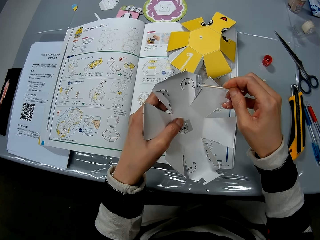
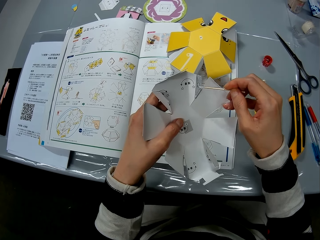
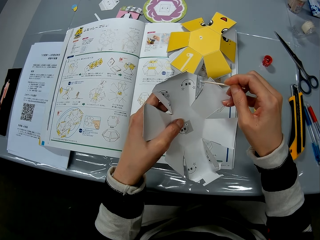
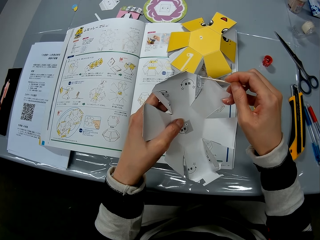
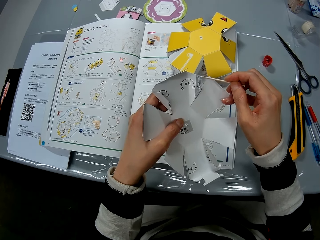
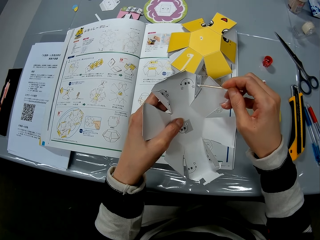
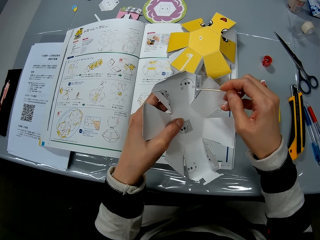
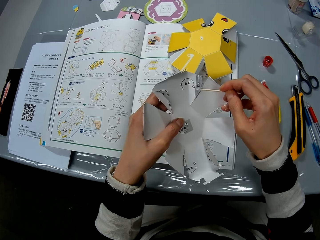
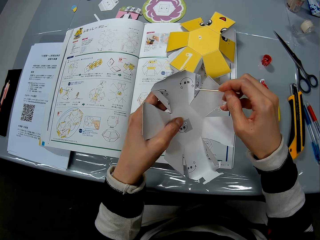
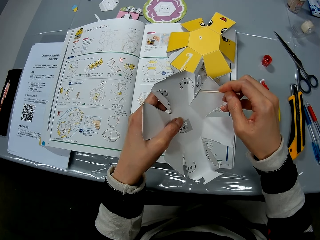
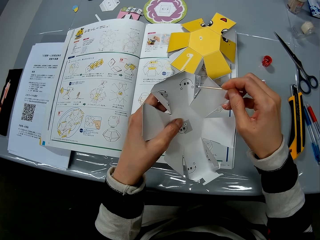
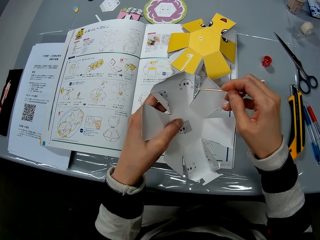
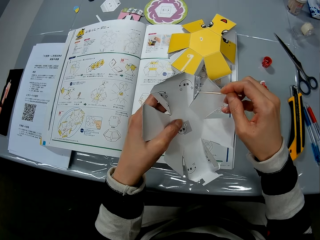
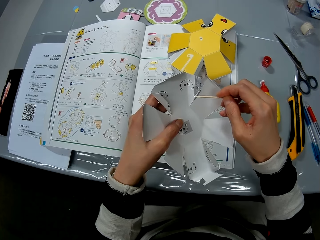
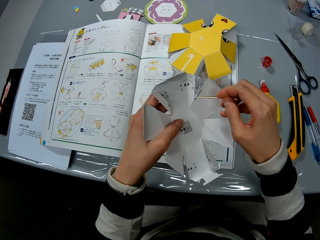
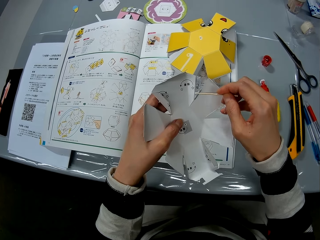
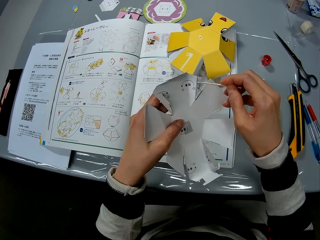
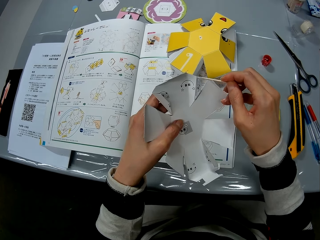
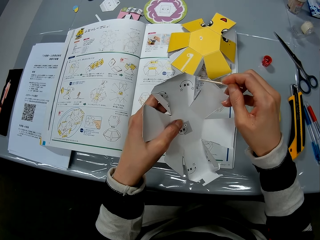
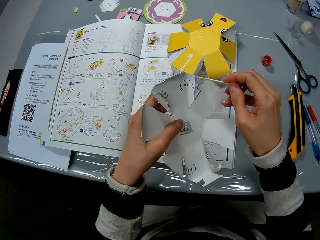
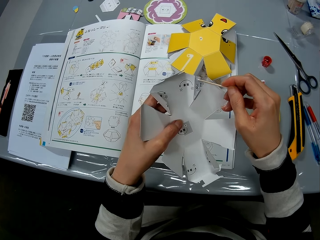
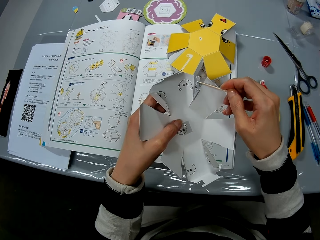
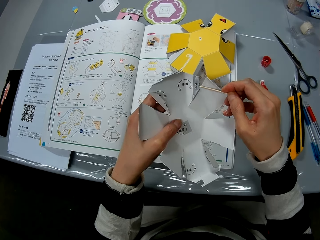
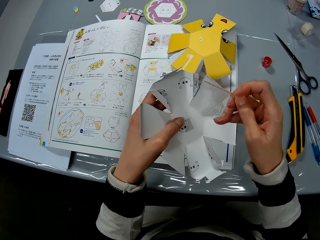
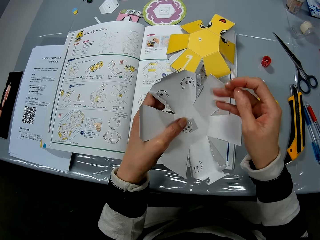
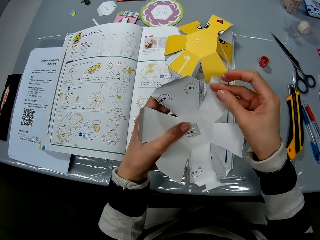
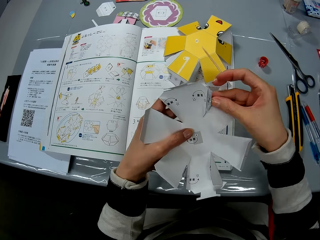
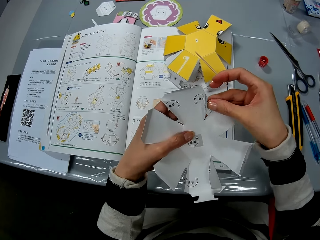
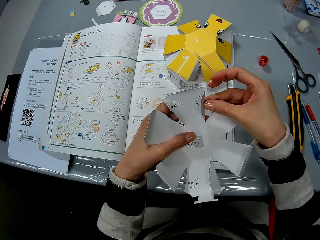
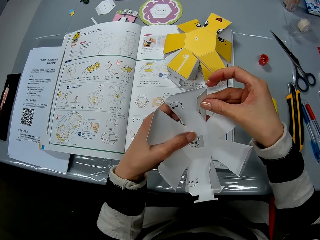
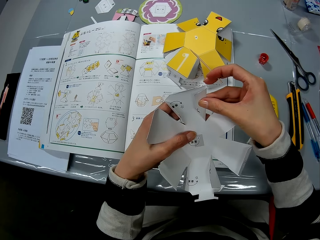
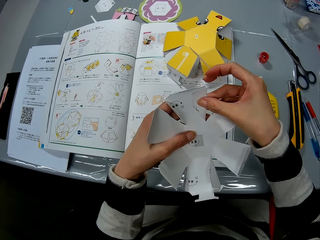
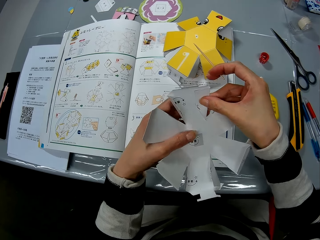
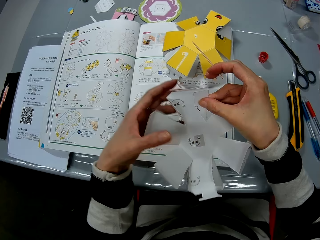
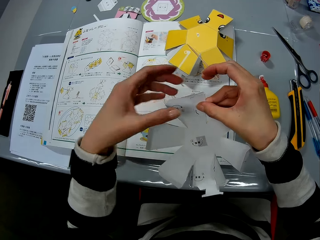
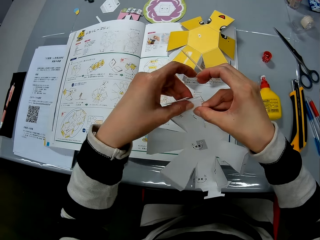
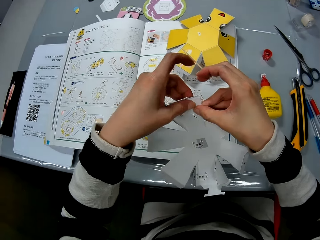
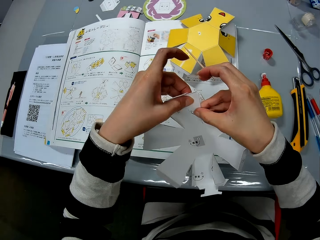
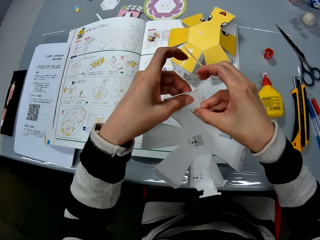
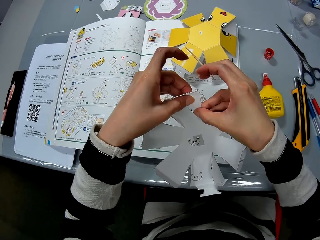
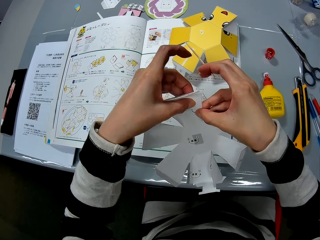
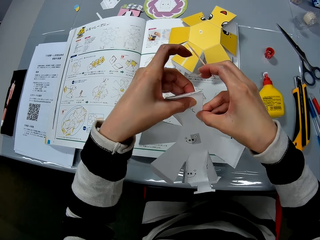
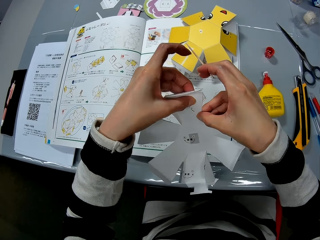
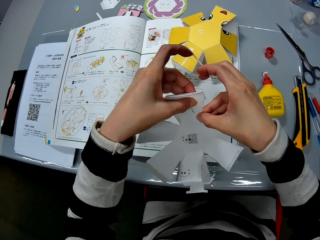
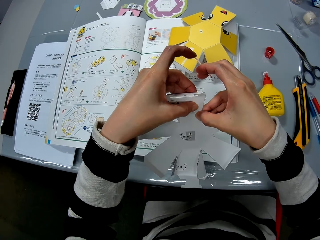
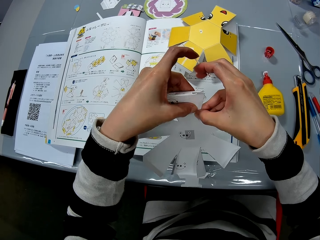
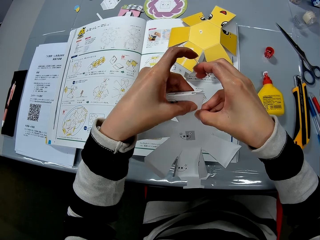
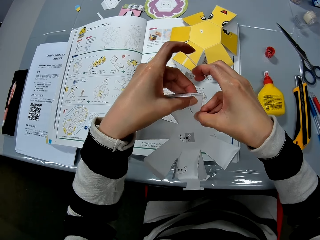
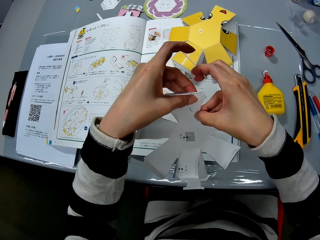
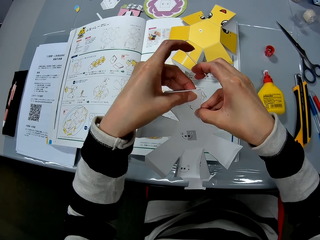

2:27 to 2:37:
The camera wearer folds the flap of the craft paper.

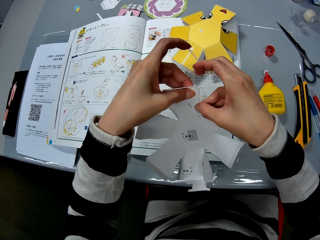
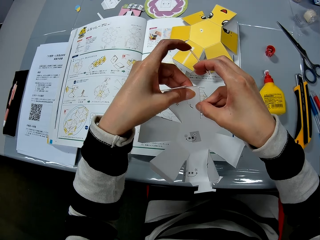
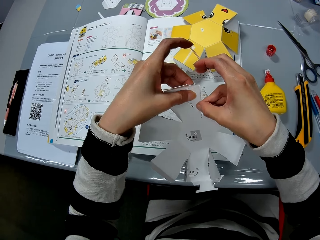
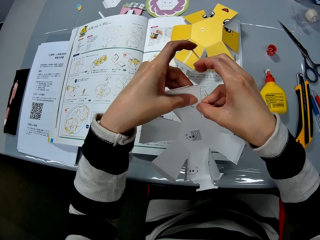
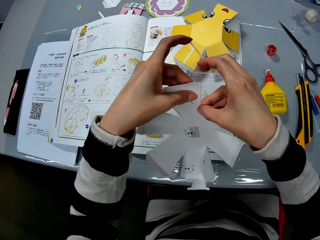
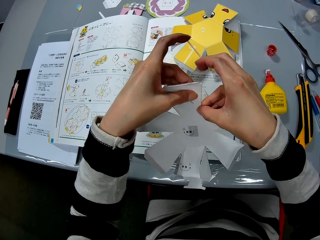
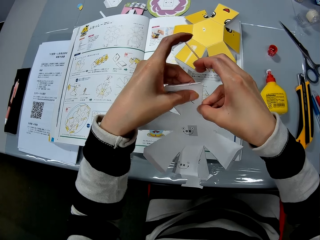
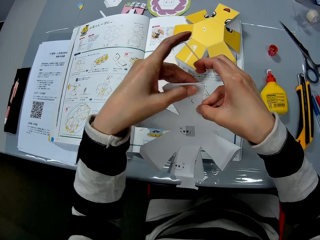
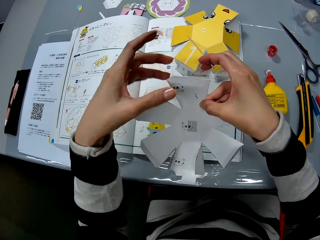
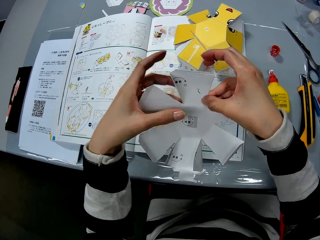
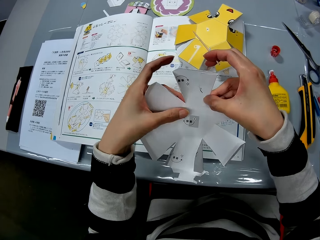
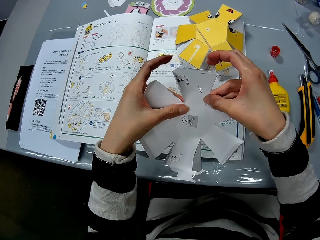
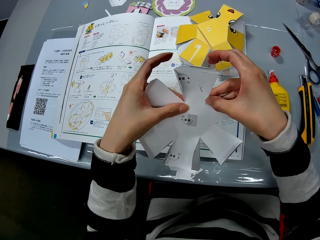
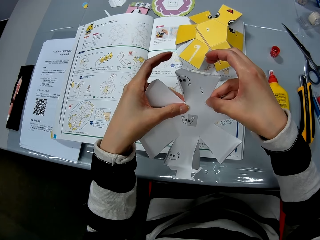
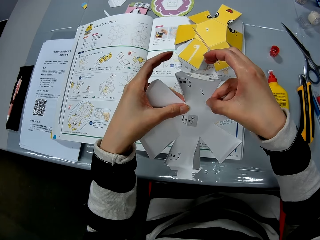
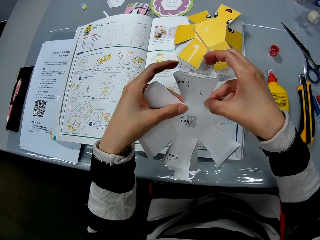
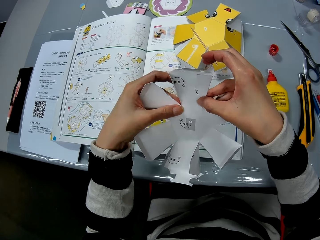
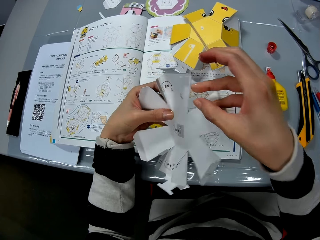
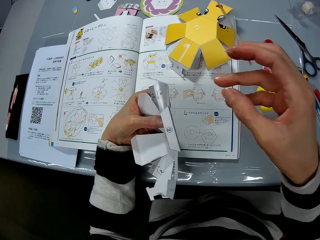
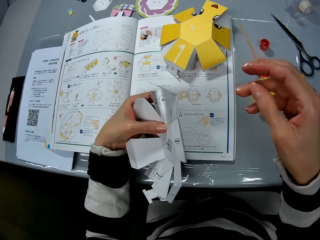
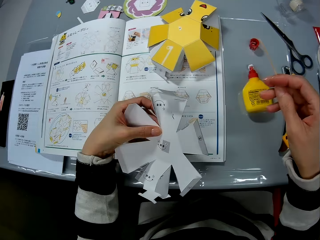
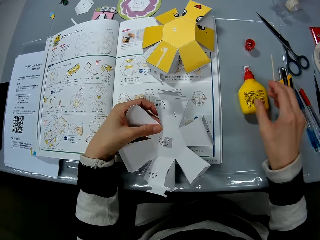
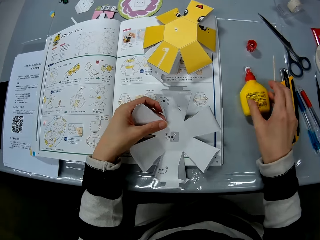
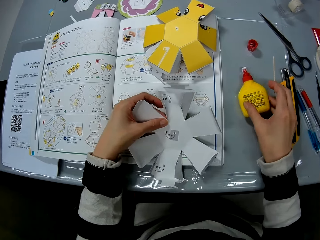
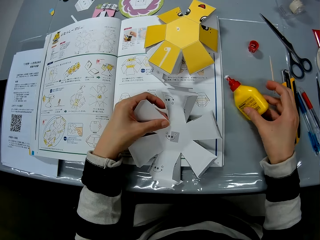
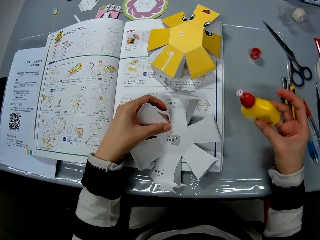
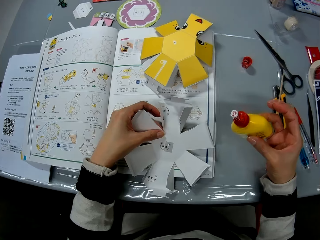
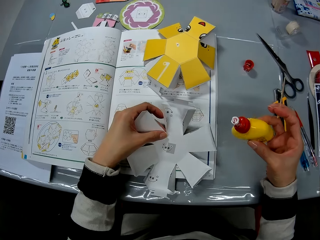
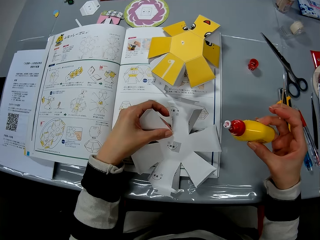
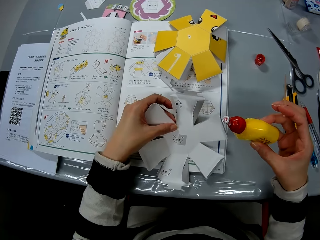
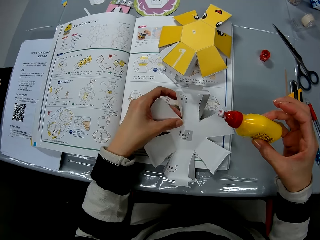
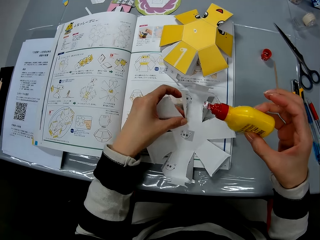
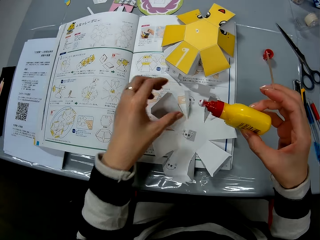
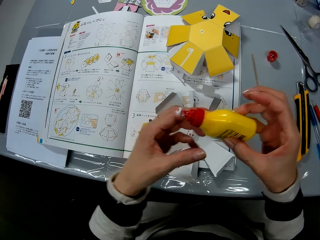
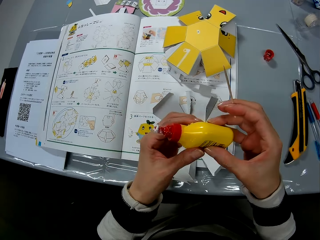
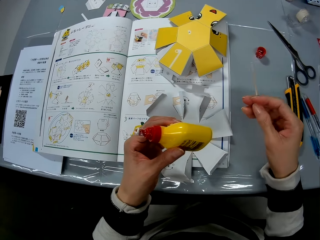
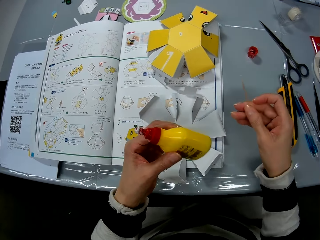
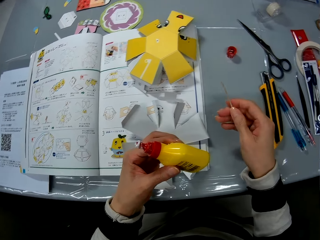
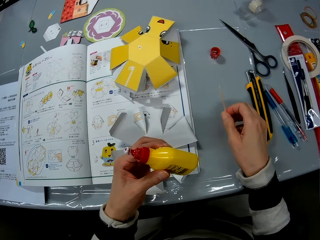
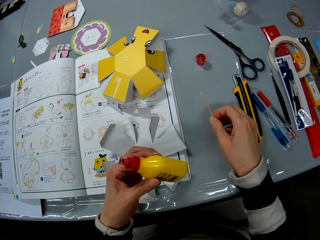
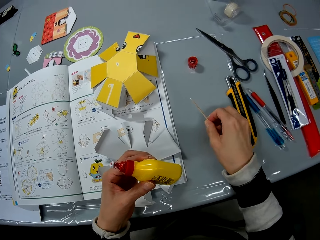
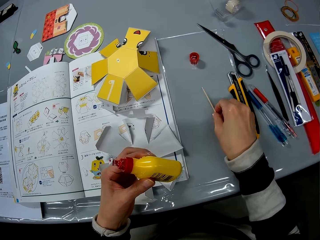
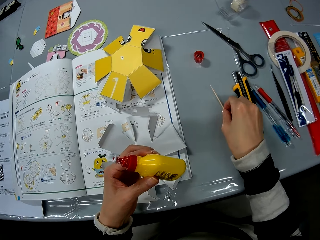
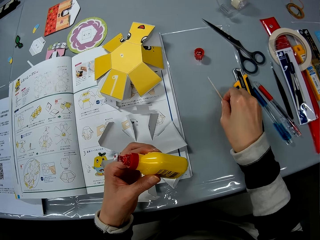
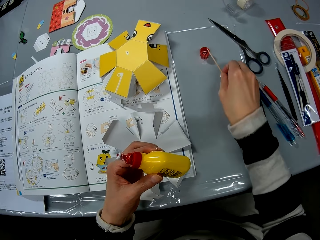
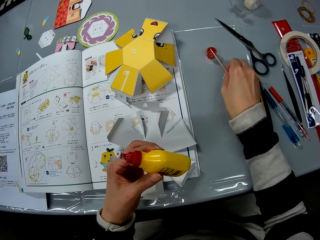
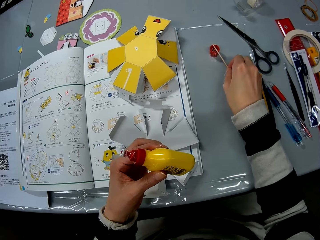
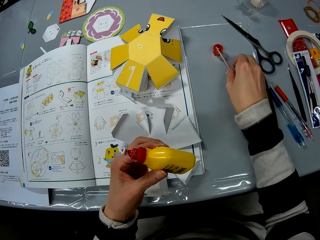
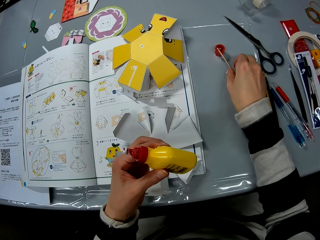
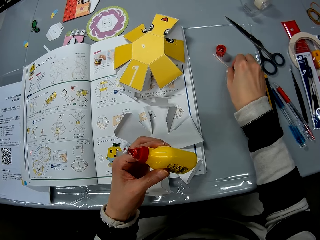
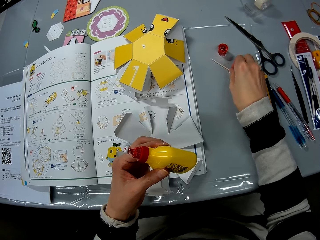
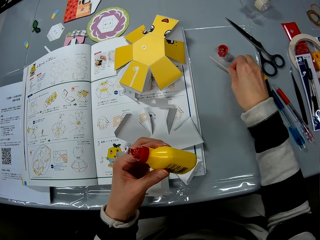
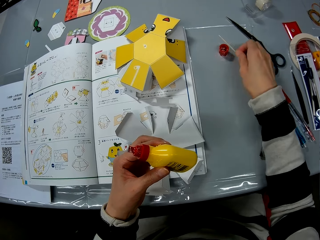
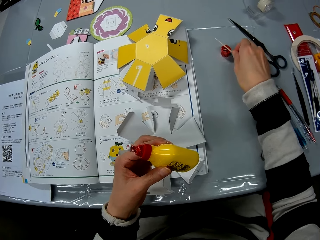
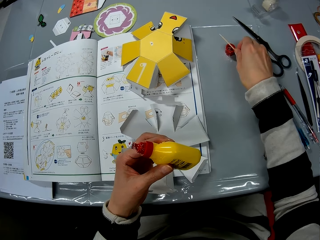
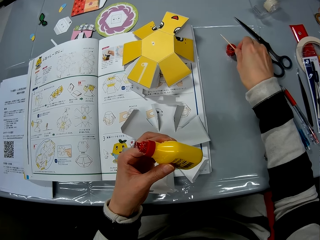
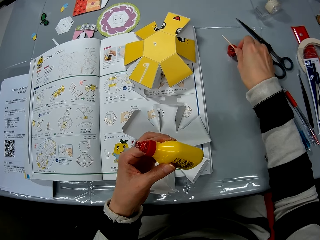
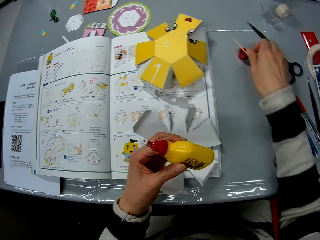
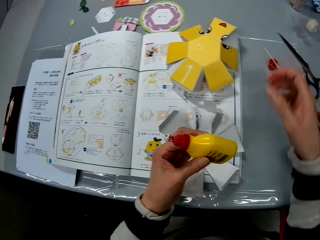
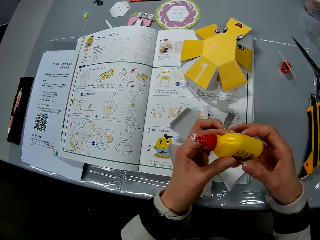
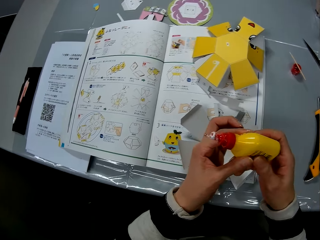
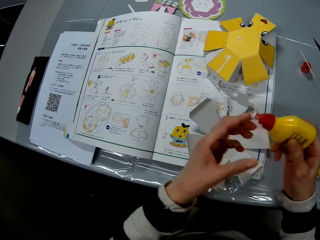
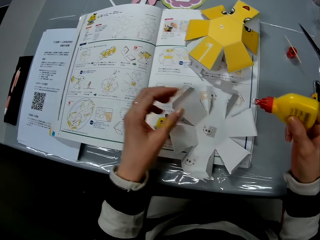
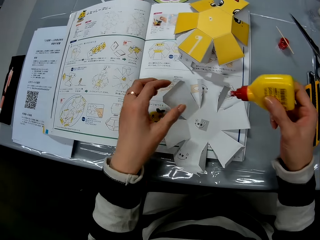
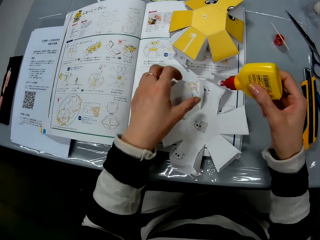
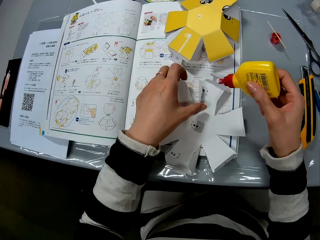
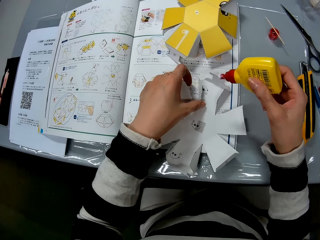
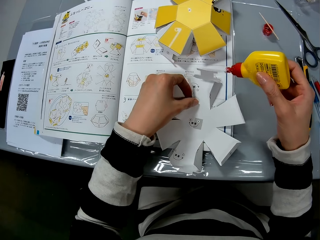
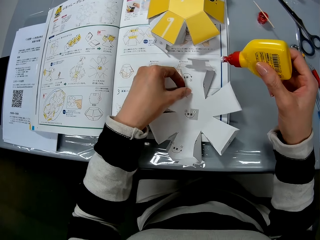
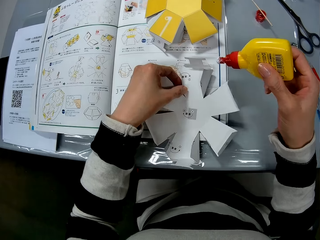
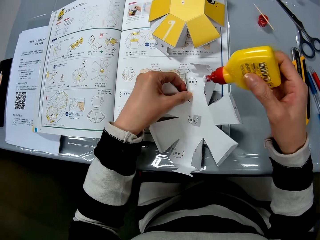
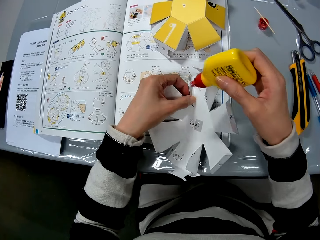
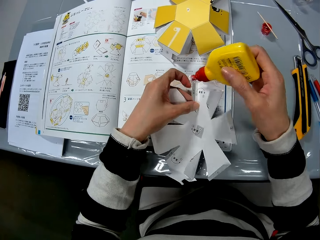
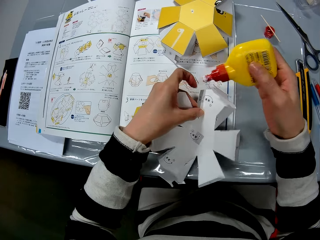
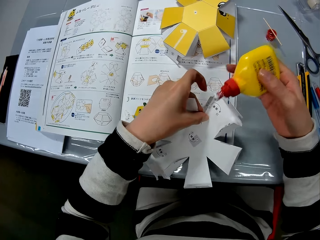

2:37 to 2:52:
The camera wearer moves a hand. She moves a hand away from the crafting paper. She picks up the glue bottle from the table. She drops the craft paper on the table. She transfers the glue bottle from her right hand to her left hand. She drops the stick or wooden rod on the cover of the glue bottle. She tilts the wooden rod on the bottle cap. She holds the glue bottle with both hands. She exchanges the glue bottle to the other hand. She picks up the craft paper from the table with her left hand. She holds the crafting paper. She moves the glue bottle towards the crafting paper.
